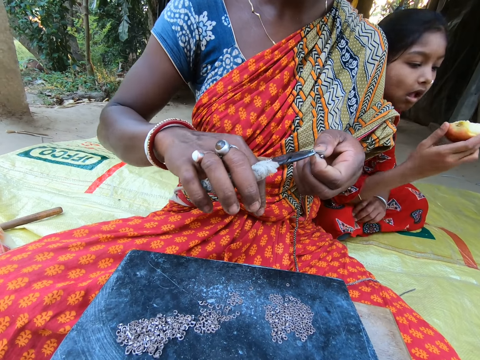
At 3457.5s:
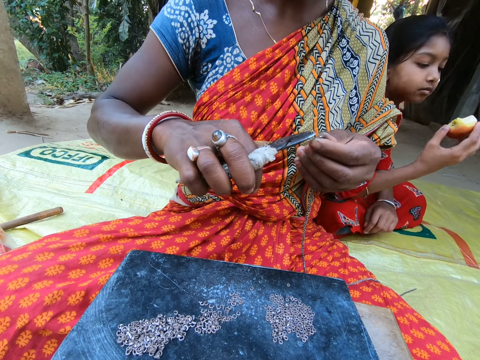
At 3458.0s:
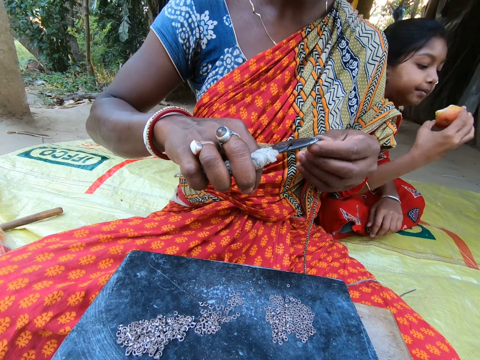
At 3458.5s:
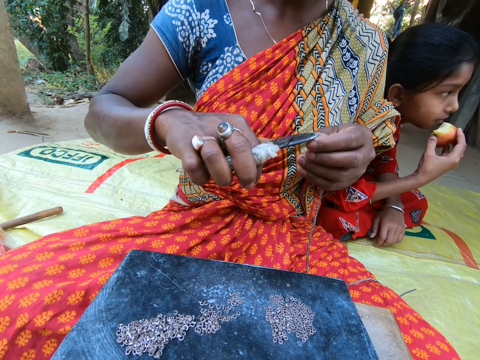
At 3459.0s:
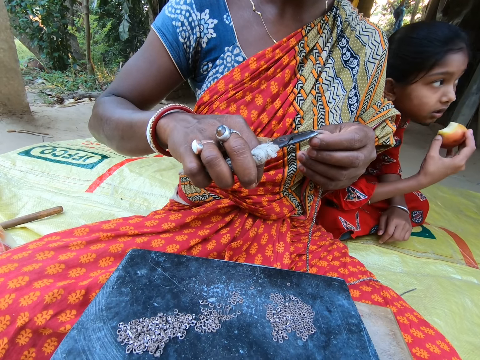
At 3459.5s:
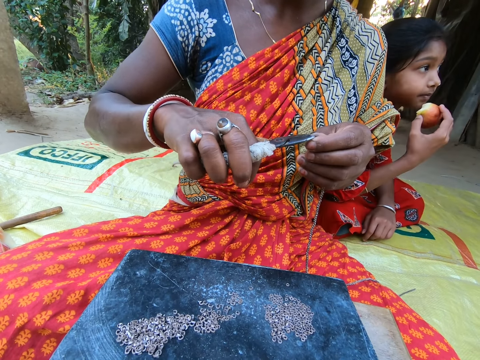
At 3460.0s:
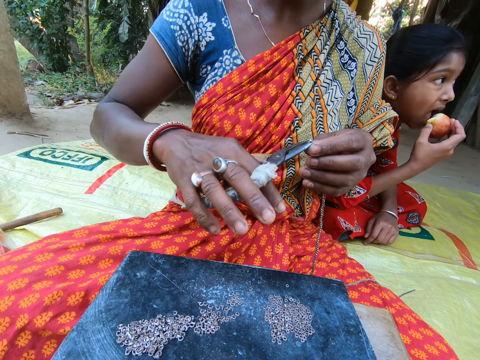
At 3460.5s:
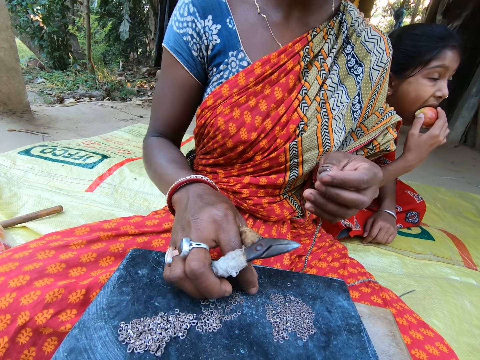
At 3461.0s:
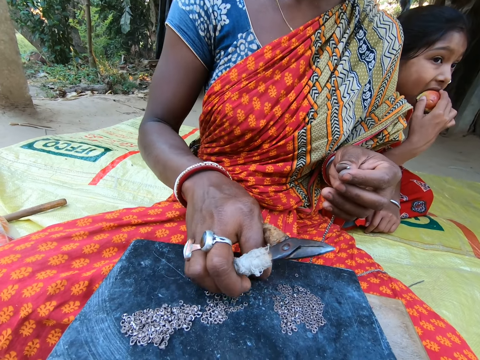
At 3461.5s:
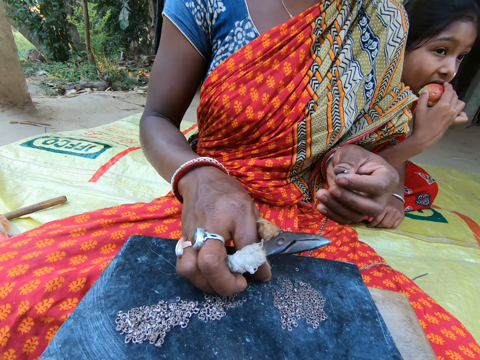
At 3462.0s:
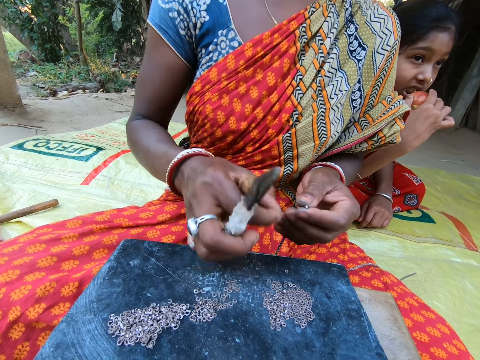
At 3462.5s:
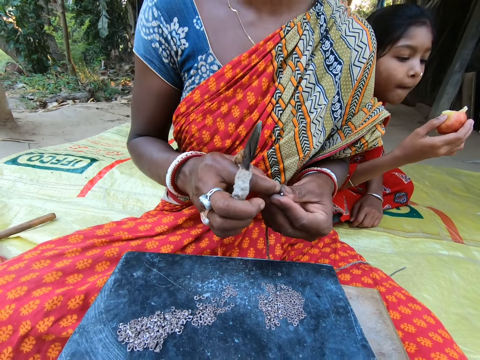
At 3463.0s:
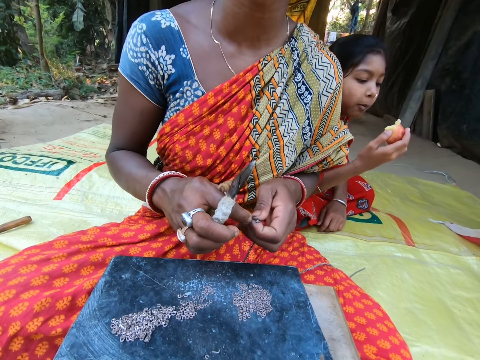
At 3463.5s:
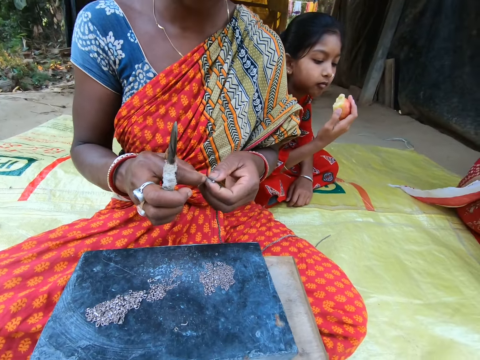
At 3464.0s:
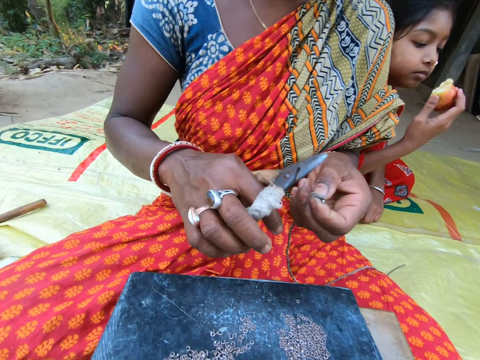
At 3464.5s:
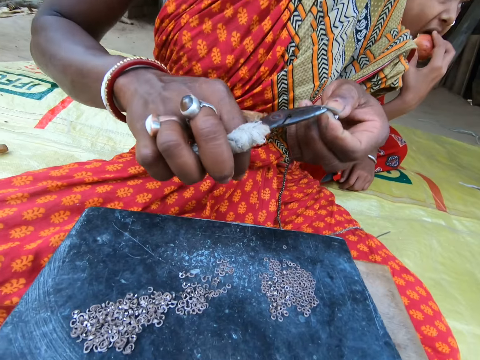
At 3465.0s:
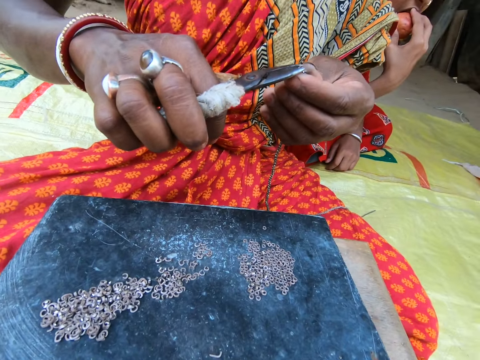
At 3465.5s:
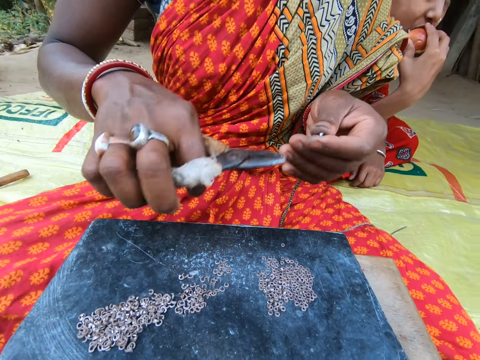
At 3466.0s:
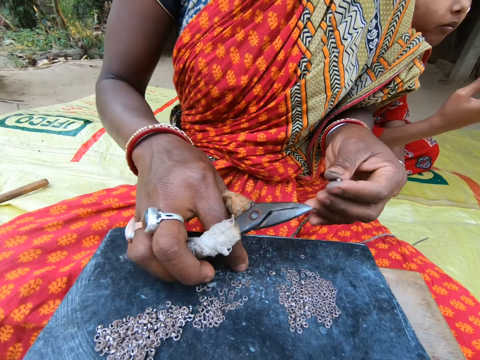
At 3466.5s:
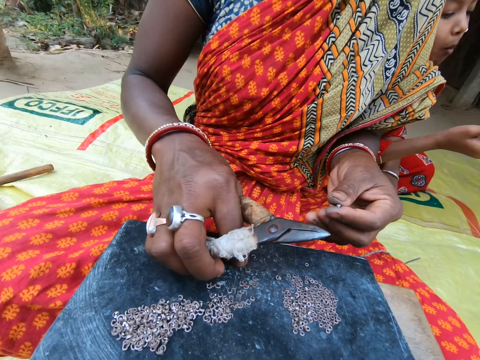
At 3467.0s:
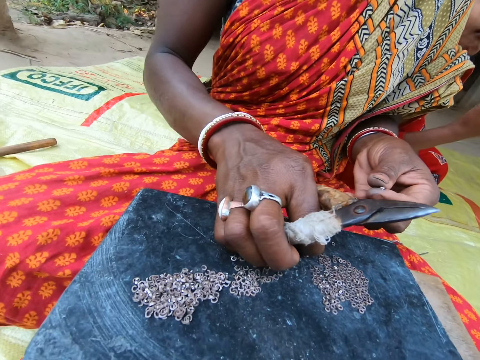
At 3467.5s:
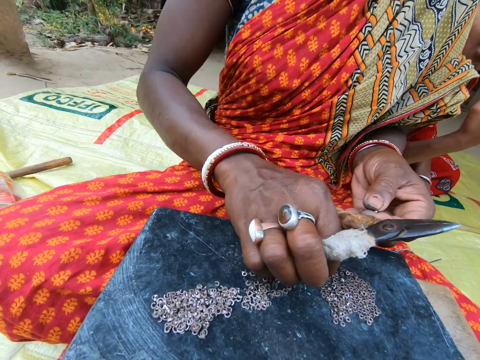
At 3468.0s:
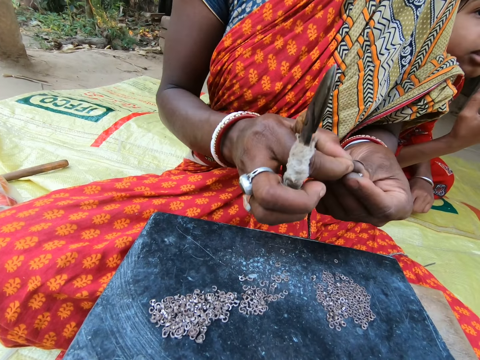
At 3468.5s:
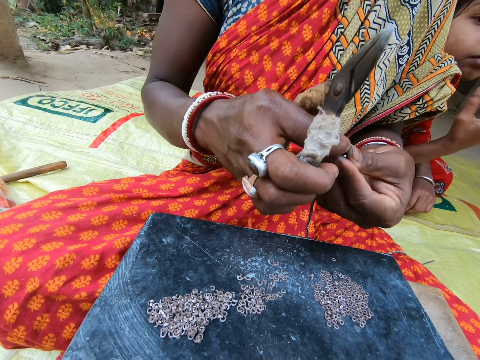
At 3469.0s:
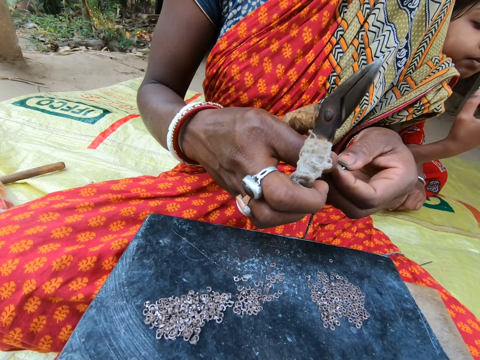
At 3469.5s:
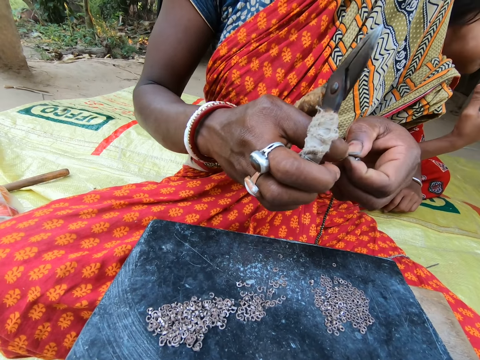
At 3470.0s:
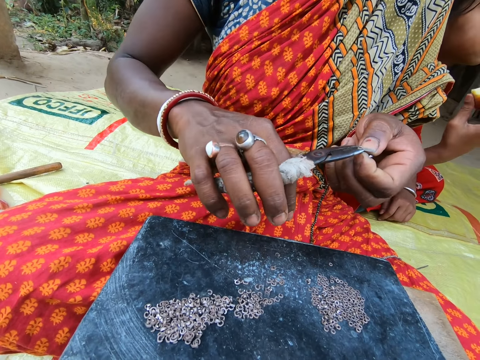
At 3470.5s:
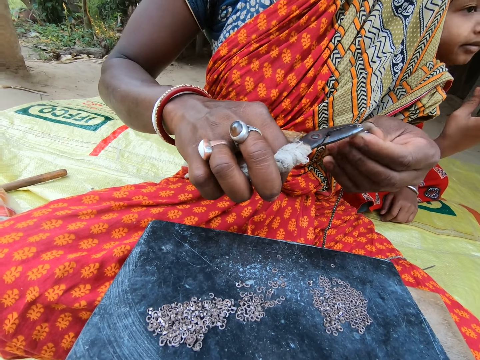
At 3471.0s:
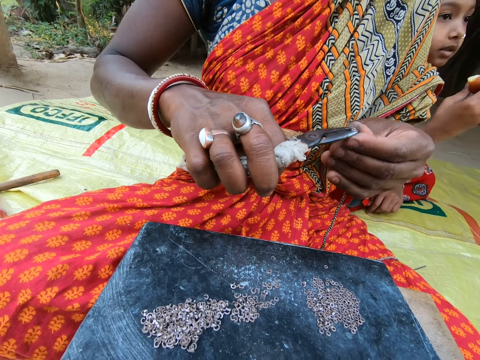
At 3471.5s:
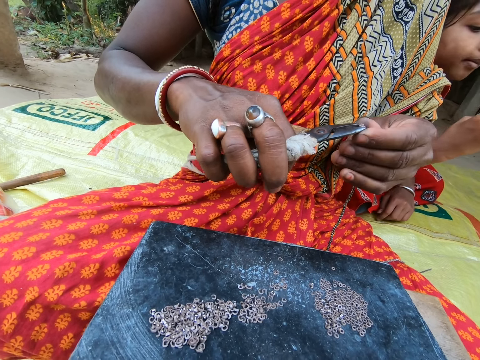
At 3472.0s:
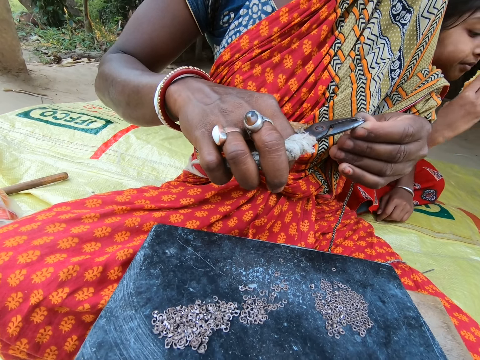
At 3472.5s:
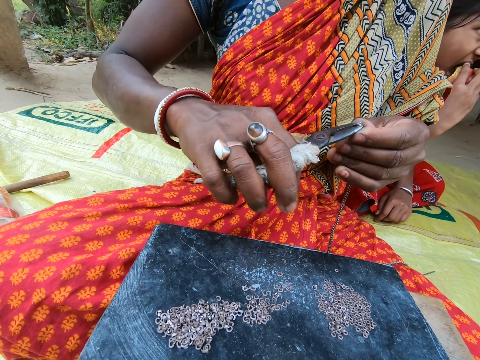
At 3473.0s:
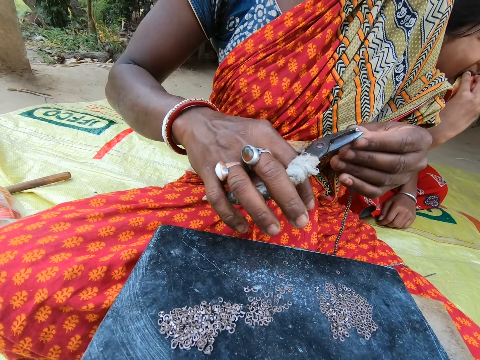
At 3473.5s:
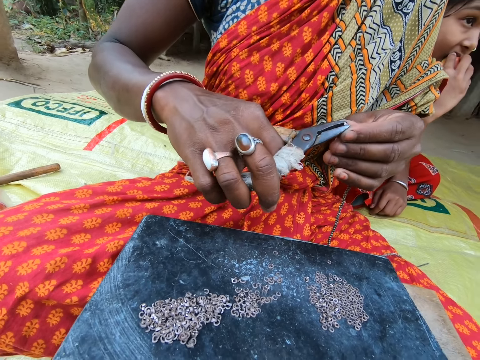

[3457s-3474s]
The woman takes the small steel in her left hand with the plier in her right hand. The woman clips the small steel on the chain in her left hand with the plier in her right hand. The camera wearer fixes the beads with the pliers. A person cuts the rope. Another woman picks a ring on the stool with her right hand. She passes the ring from her right to left hand. She picks the ring from her left hand with the pair of pliers in her right hand. She places the ring on the string in her left hand with the pair of pliers in her right hand. The other woman picks a ring on the stool with her right hand. She passes the ring from her right to left hand. She picks the ring from her left hand with the pair of pliers in her right hand. She places the ring on the string in her left hand with the pair of pliers in her right hand.

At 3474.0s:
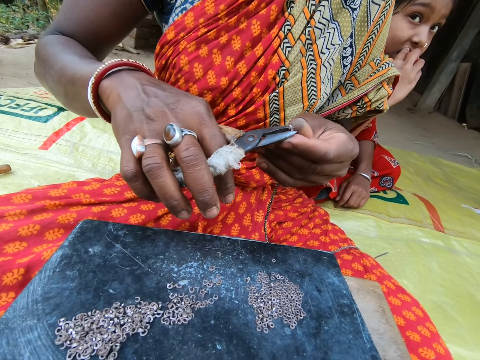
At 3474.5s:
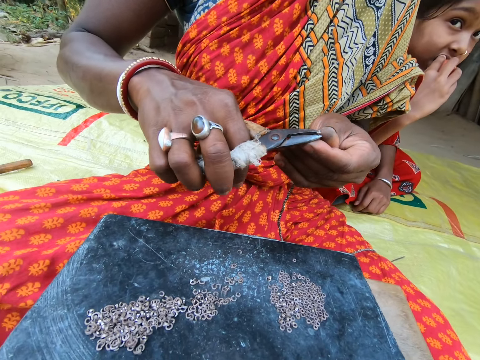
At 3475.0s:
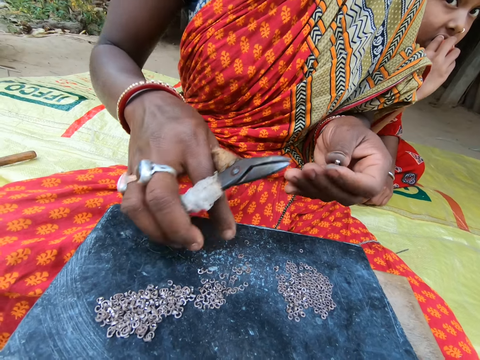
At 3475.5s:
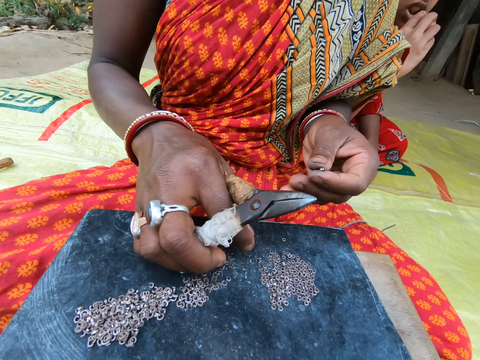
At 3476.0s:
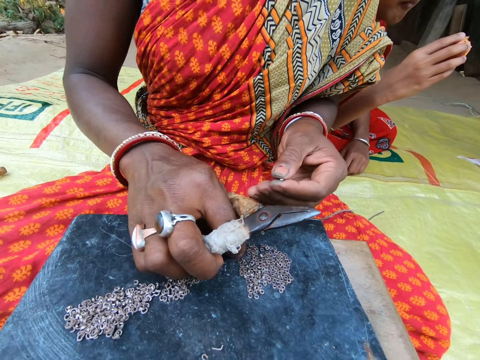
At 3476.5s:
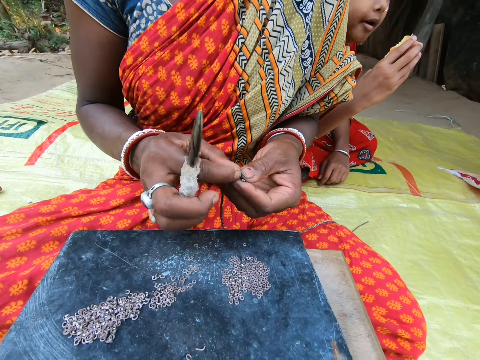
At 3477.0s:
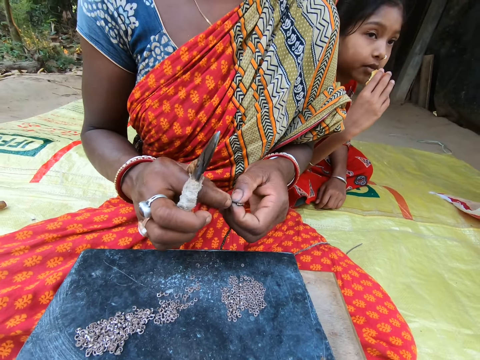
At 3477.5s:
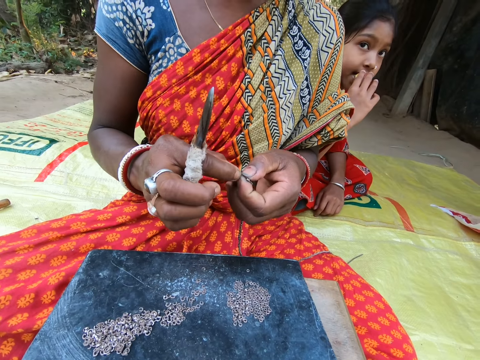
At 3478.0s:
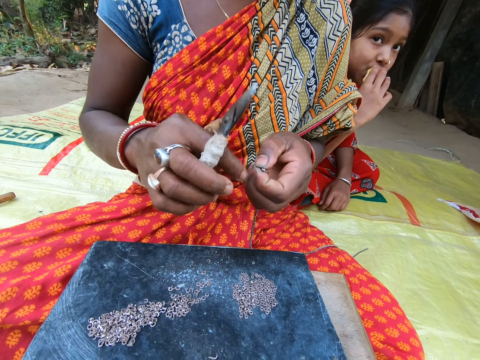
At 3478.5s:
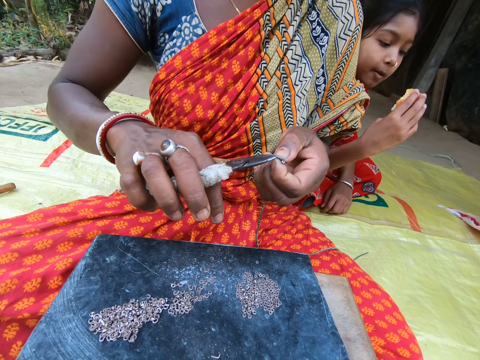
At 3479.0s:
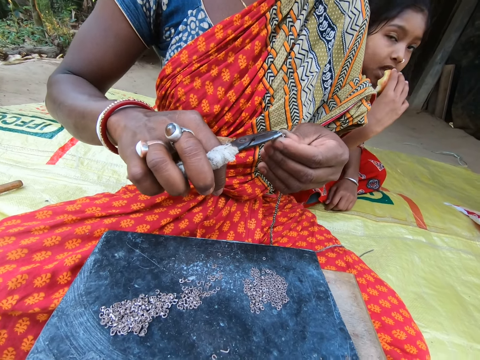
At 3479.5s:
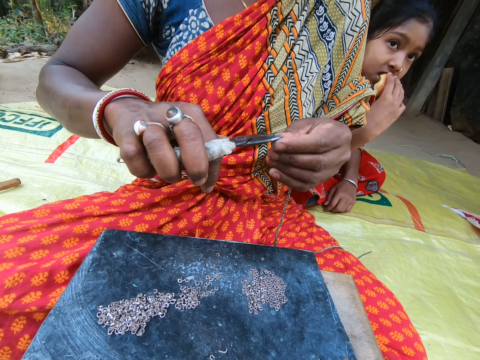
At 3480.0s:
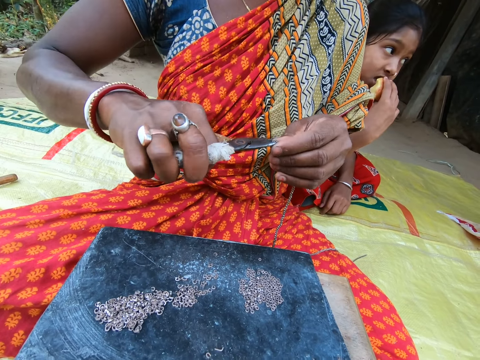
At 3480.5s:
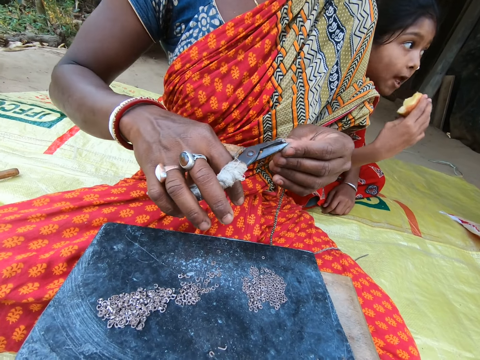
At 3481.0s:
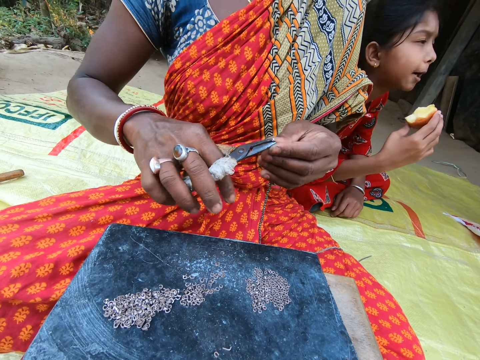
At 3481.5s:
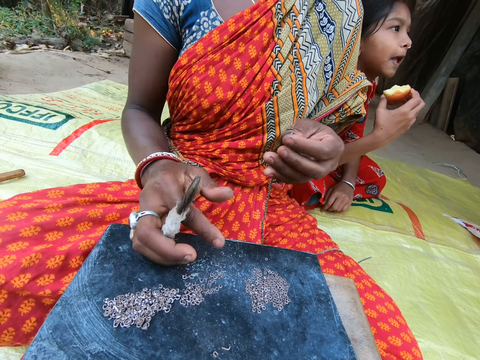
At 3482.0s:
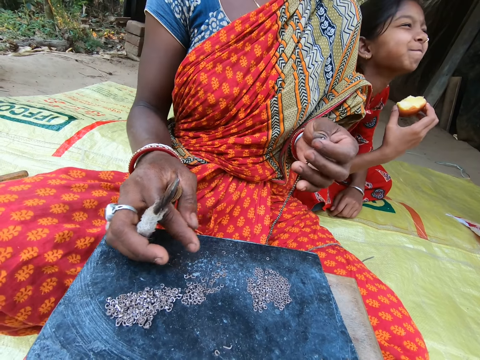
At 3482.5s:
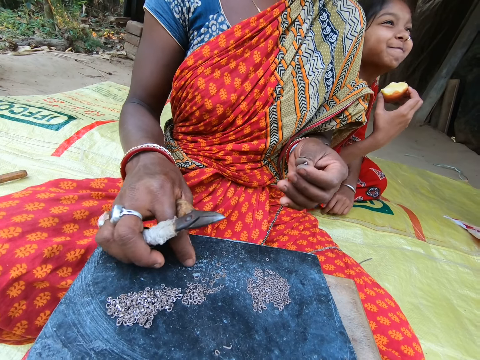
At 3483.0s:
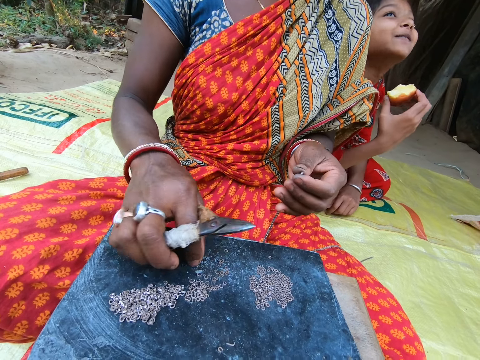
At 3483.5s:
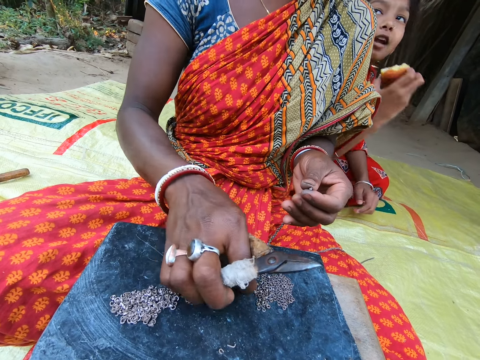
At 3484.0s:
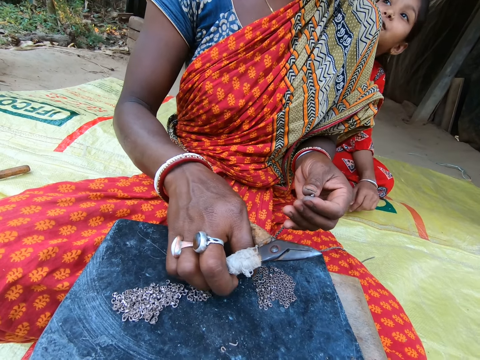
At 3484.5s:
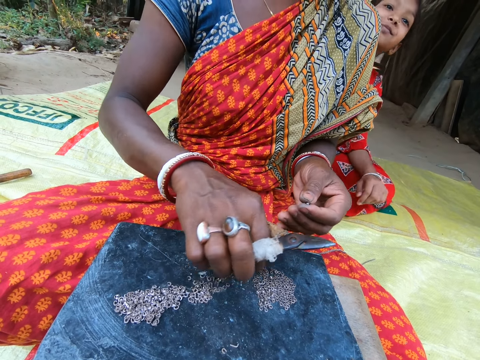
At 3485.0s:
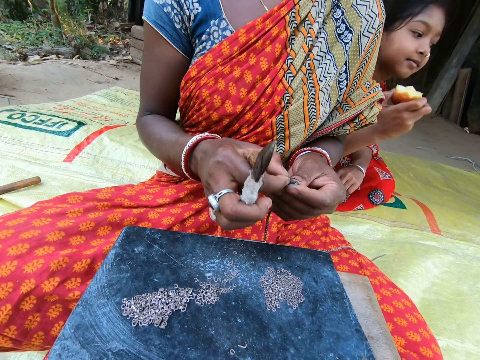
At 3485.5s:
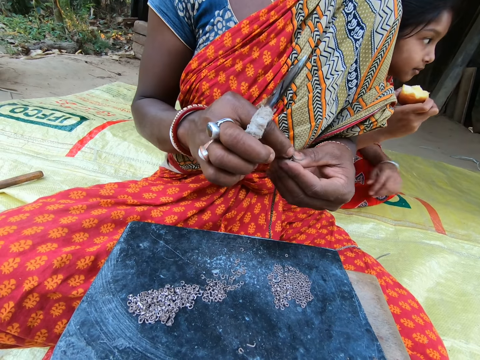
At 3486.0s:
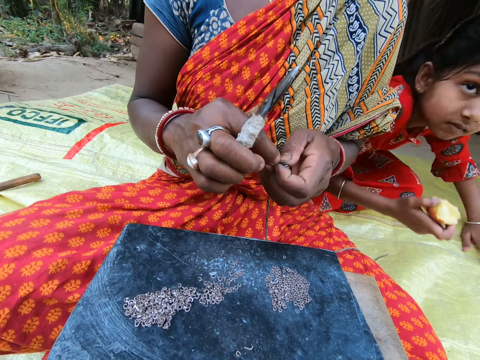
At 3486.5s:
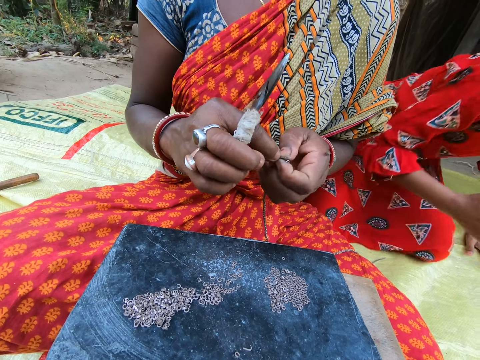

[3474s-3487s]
A woman picks a ring on the stool with her right hand. A person puts beads in the rope. The woman passes the ring from her right to left hand. She picks the ring from her left hand with the pair of pliers in her right hand. She places the ring on the string in her left hand with the pair of pliers in her right hand. A man interacts with the camera wearer and the woman and another woman. The first woman moves a ring on the stool with her right hand. A girl interacts with the first woman. The first woman picks a ring on the stool with her right hand. She passes the ring from her right to left hand.
